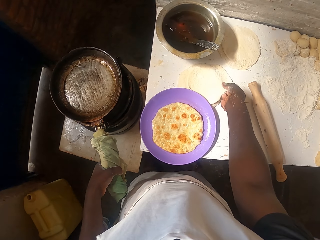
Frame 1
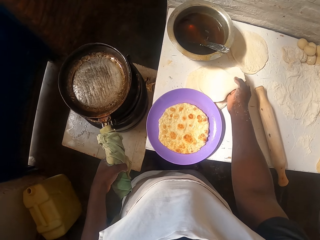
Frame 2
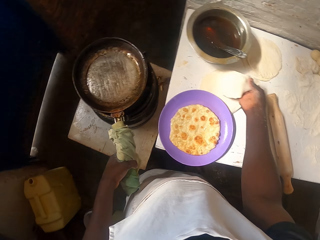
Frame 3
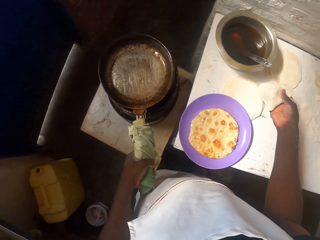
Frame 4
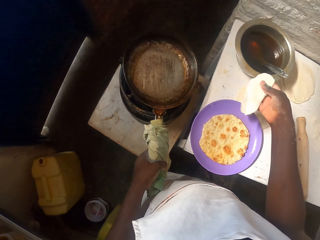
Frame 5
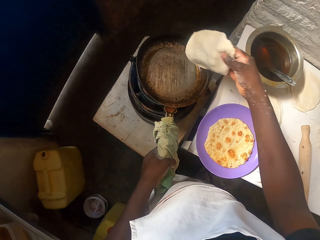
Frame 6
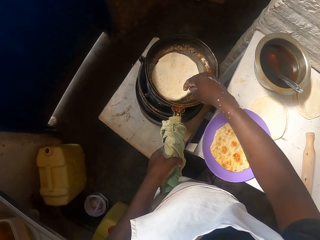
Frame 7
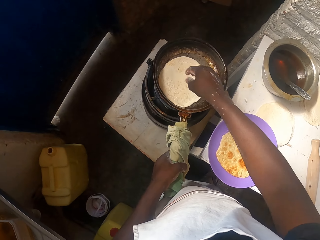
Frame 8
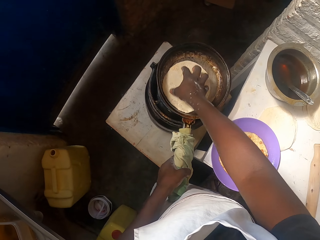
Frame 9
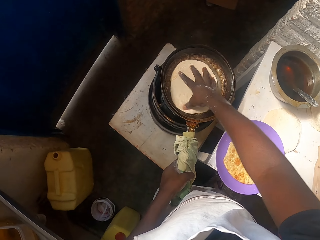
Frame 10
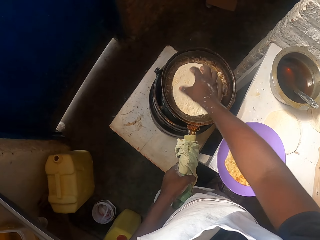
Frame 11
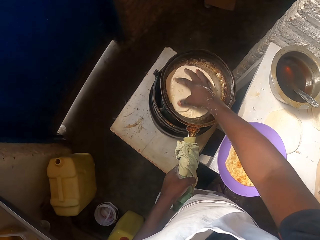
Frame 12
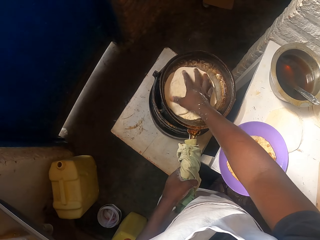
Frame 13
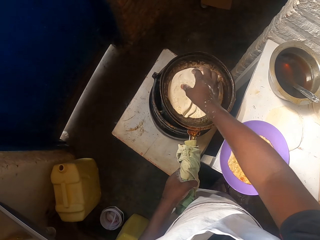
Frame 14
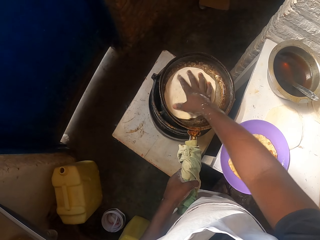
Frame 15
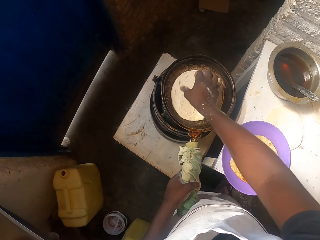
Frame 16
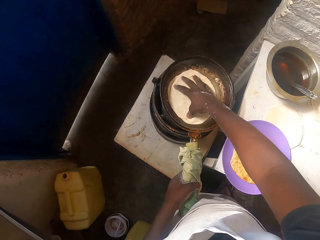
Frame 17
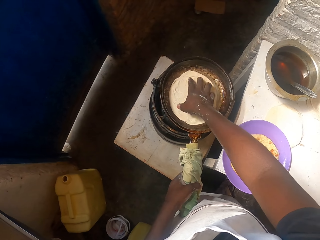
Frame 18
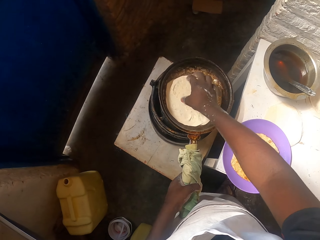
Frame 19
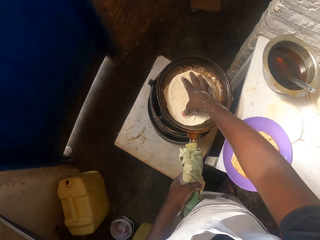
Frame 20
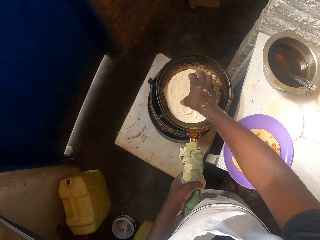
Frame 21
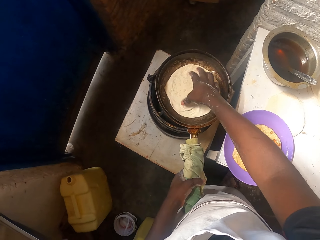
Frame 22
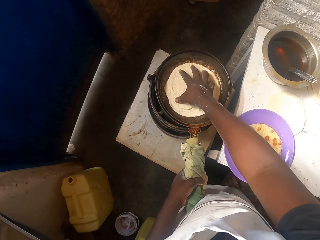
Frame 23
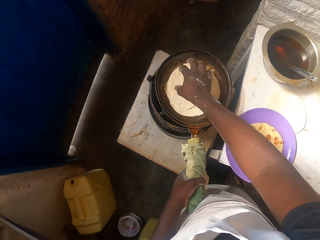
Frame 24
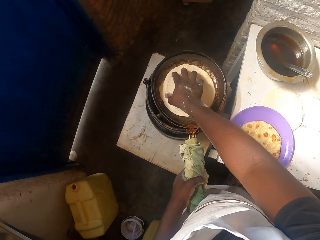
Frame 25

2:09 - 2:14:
The camera wearer picks a dough. They put the rolled dough in the pan. They turn the dough.

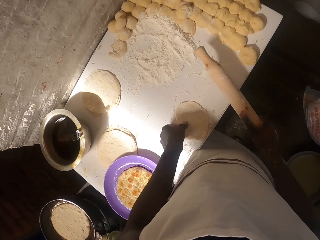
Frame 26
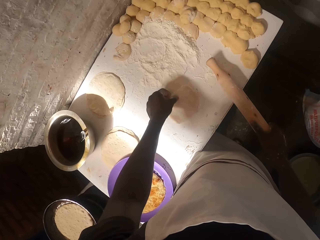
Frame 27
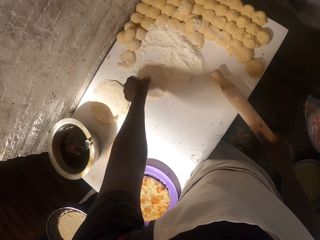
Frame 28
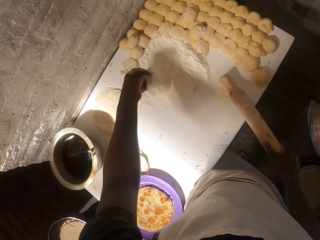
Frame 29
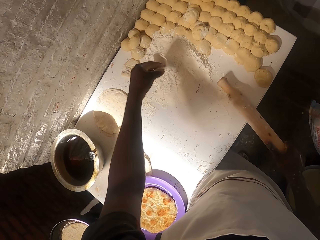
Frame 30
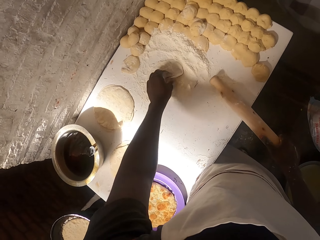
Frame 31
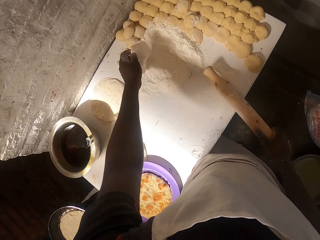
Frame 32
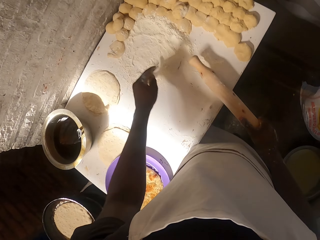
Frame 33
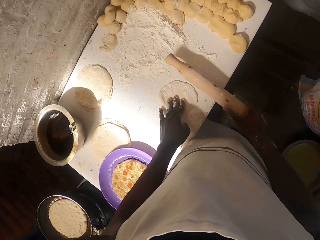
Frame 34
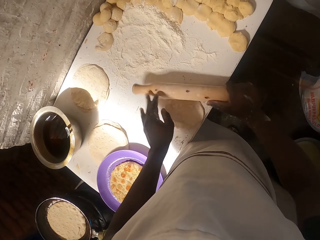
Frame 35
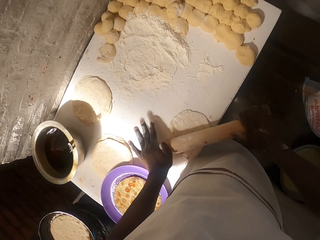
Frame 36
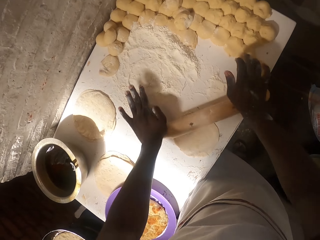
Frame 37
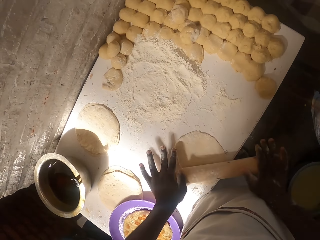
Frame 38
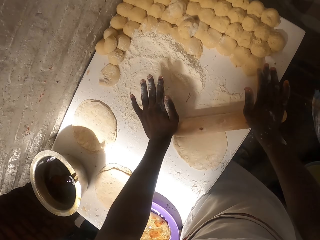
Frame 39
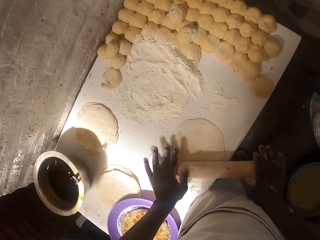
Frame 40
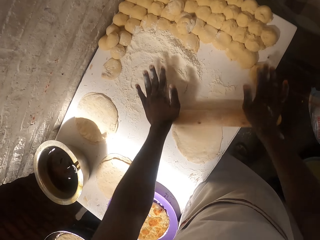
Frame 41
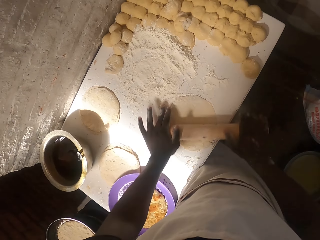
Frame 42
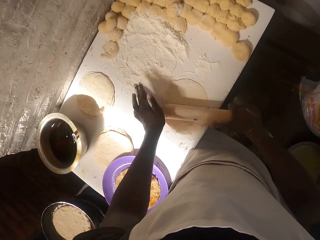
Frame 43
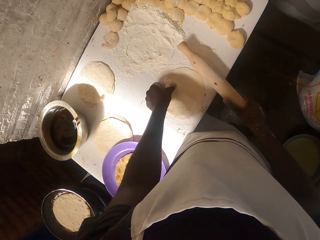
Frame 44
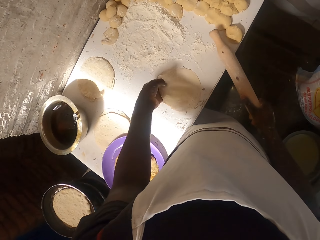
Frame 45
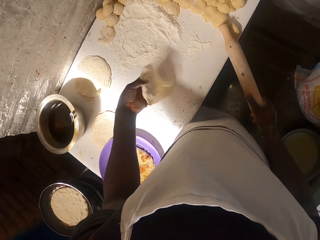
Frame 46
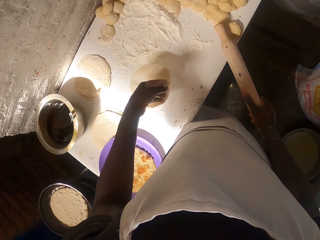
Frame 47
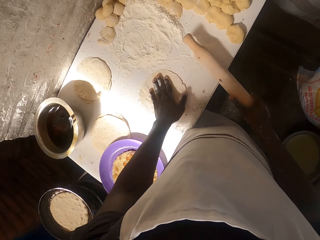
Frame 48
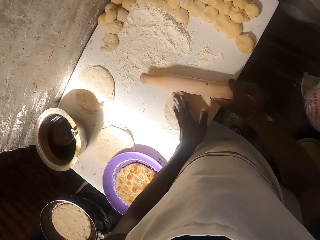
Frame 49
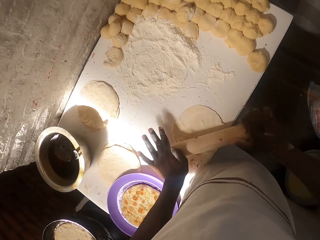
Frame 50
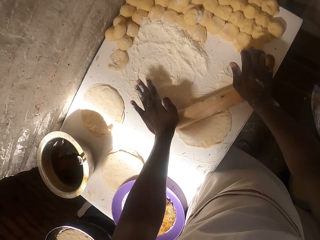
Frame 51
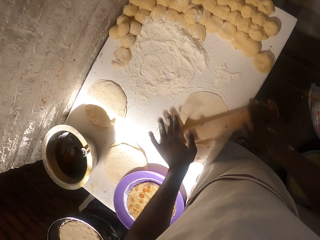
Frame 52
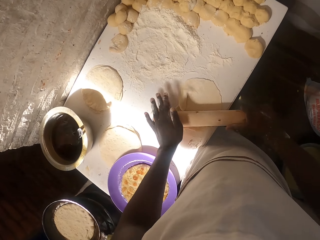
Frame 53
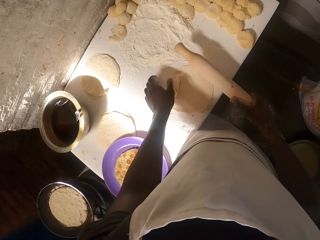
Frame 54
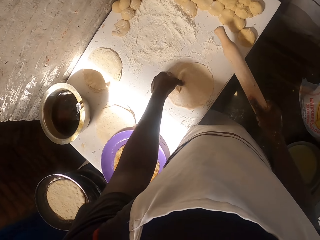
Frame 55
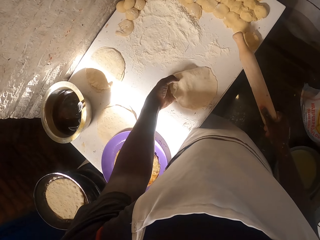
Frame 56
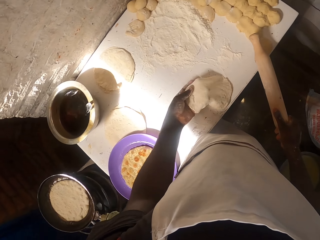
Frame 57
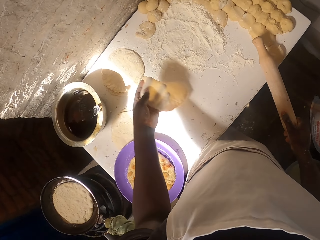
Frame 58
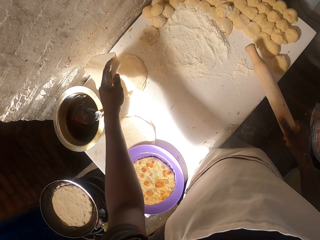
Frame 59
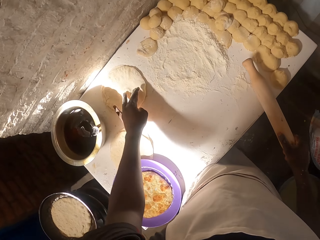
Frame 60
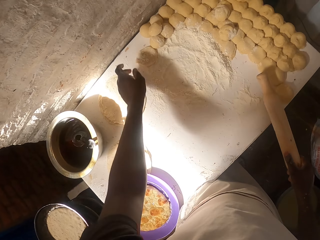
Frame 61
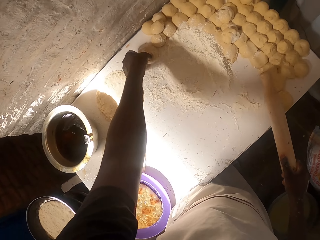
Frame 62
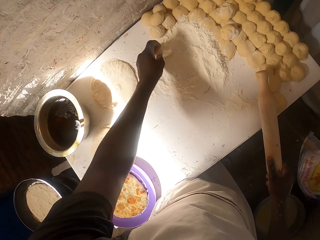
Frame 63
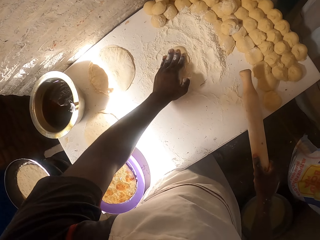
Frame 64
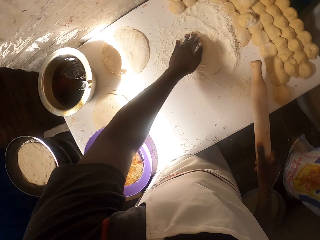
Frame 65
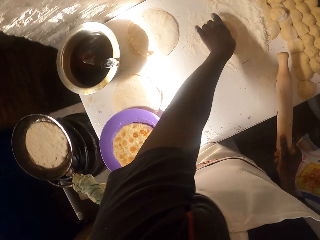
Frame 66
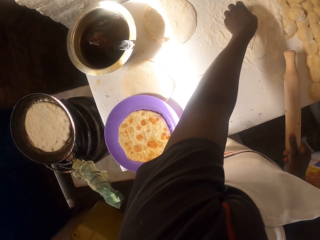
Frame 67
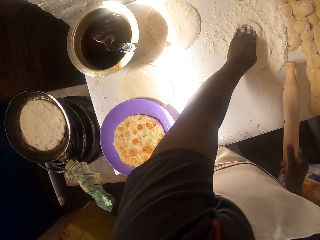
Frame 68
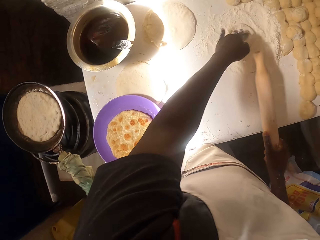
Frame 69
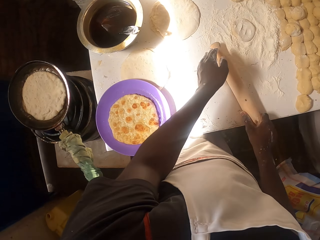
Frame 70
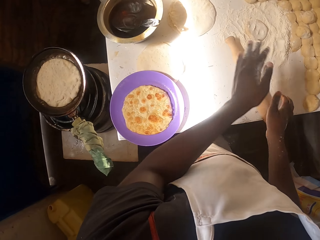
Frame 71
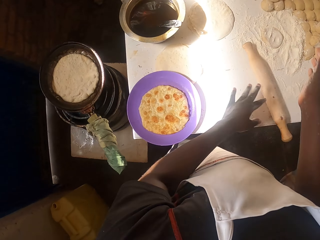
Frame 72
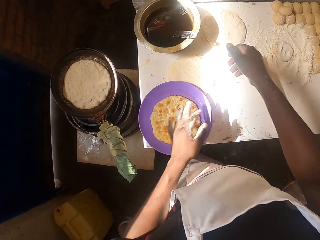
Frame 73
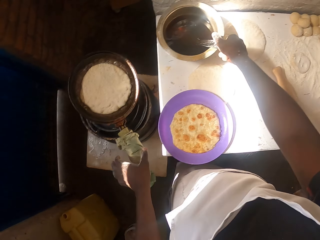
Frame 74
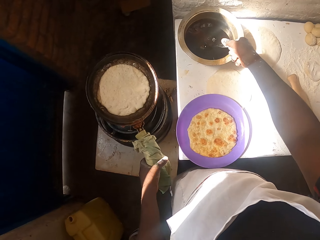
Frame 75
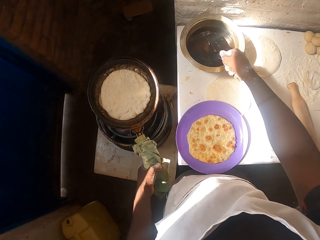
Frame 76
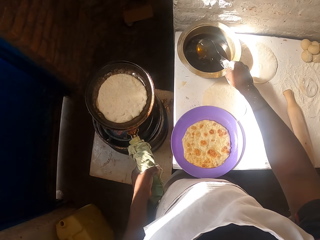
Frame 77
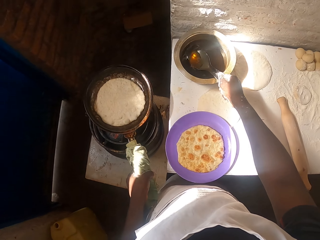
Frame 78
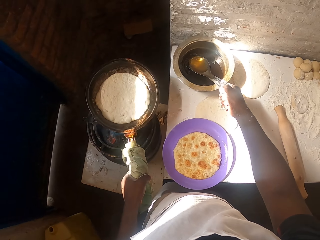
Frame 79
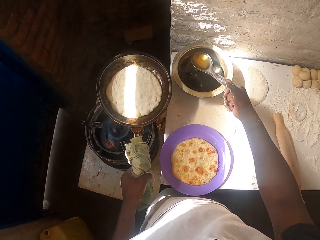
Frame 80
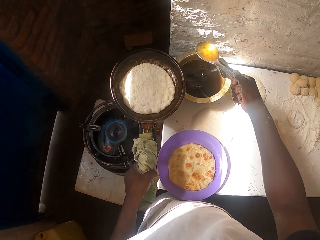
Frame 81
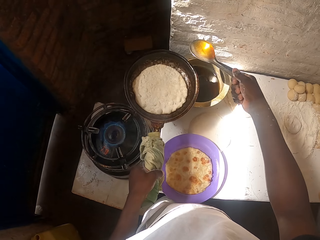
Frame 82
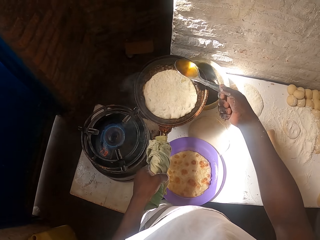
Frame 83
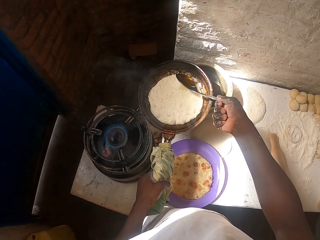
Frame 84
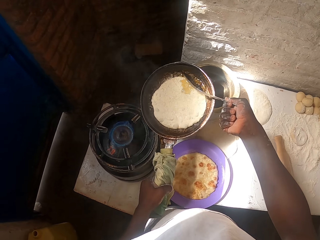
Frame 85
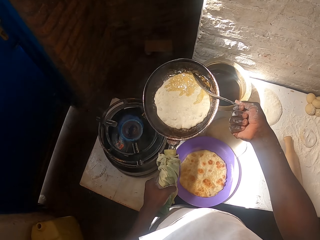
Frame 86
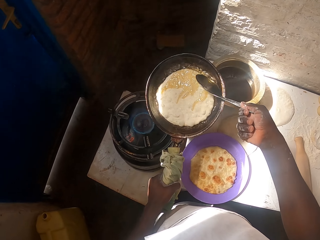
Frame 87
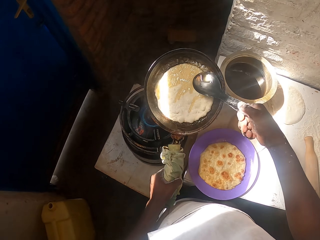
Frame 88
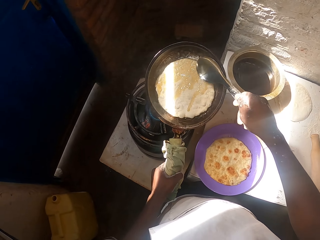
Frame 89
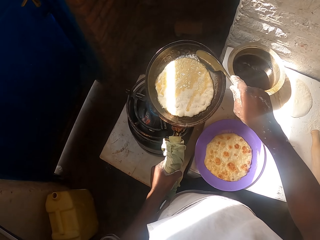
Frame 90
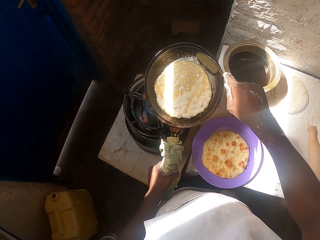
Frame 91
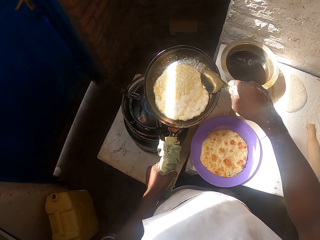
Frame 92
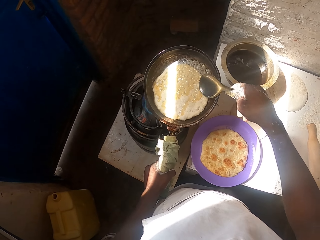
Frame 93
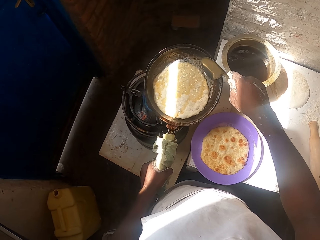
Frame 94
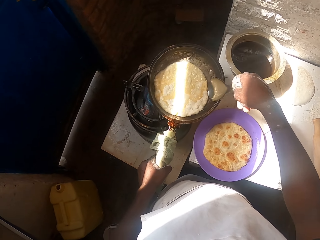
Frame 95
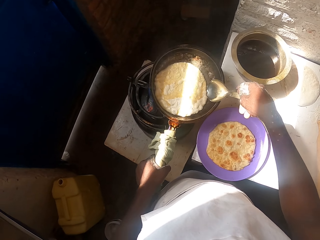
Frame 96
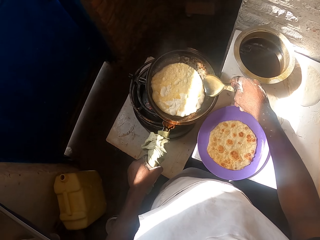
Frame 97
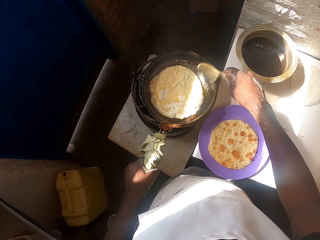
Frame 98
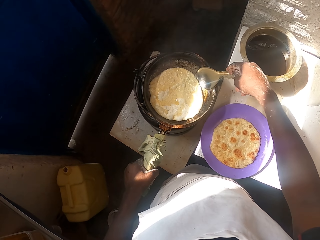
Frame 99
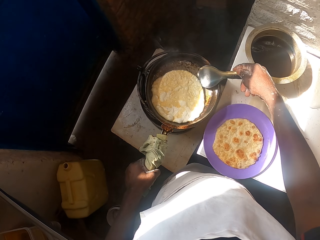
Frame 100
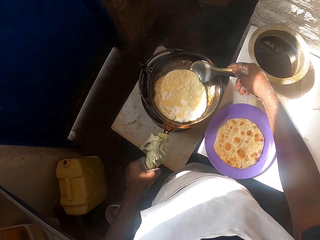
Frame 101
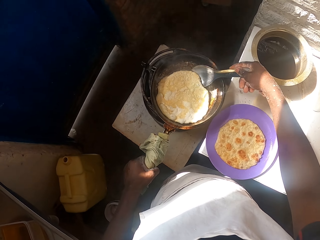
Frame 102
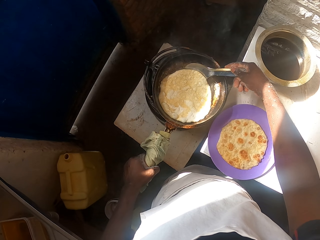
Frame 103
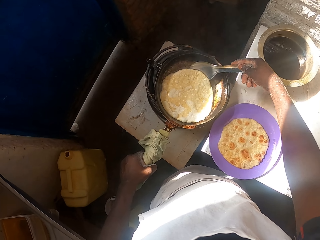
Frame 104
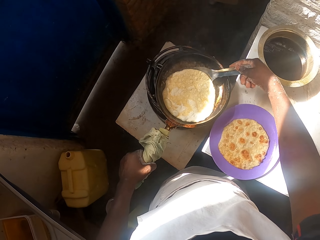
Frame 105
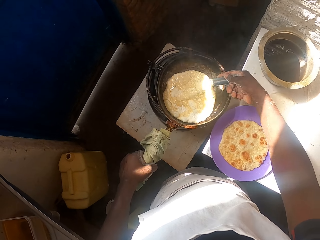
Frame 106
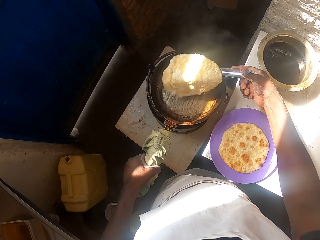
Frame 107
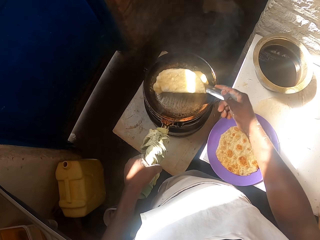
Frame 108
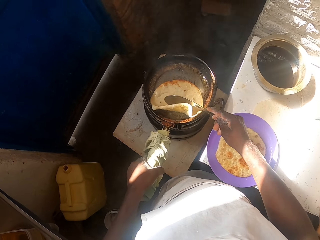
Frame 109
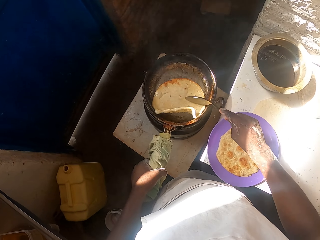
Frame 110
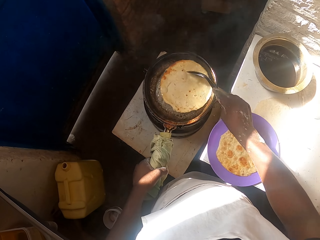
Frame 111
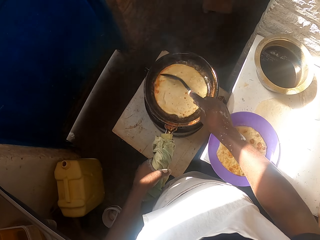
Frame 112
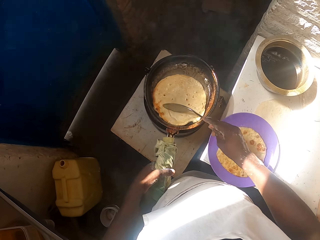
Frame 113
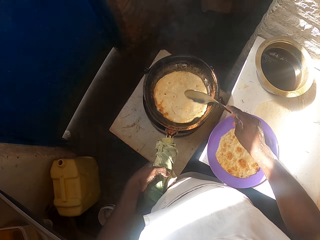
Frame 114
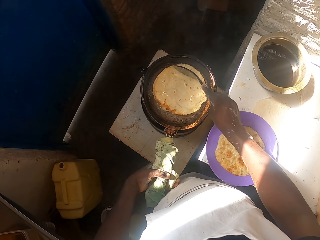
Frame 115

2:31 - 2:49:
The camera wearer puts the dough on the flour. They roll the dough. They put the rolled dough aside. They put the dough on the flour. They leave the dough on the table and leave the rolling pin on the table. They scoop cooking oil with a serving spoon and put cooking oil on the pan. They turn the paratha.
